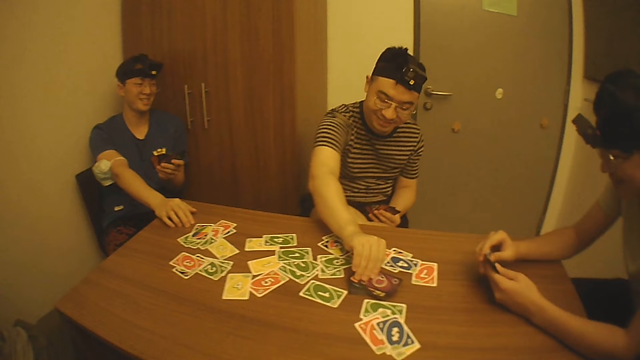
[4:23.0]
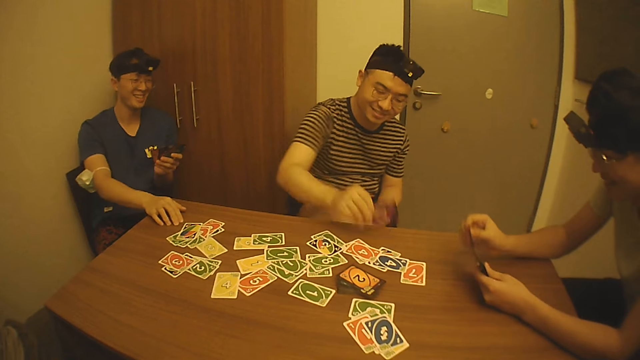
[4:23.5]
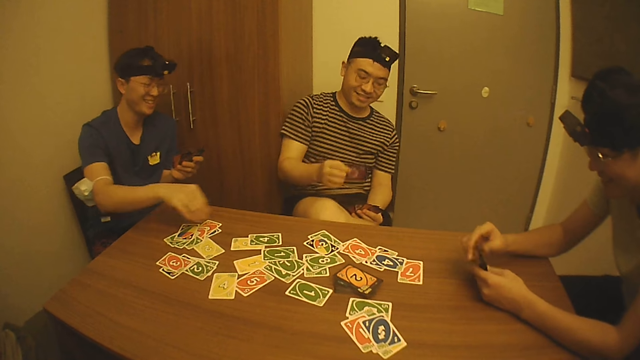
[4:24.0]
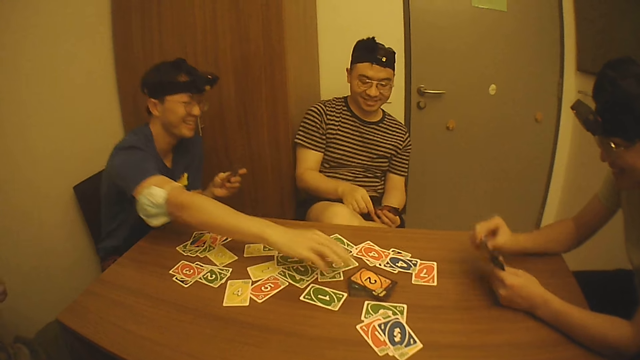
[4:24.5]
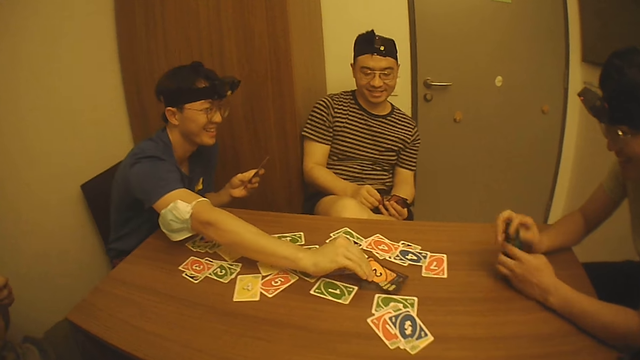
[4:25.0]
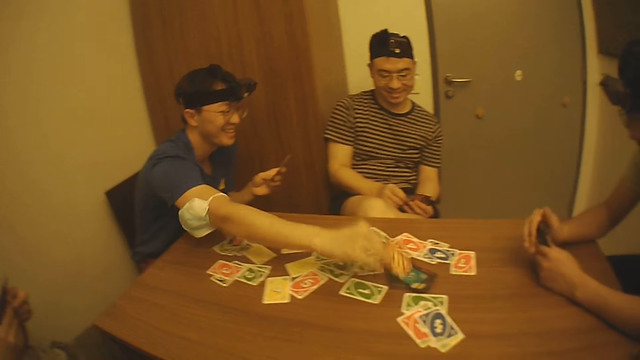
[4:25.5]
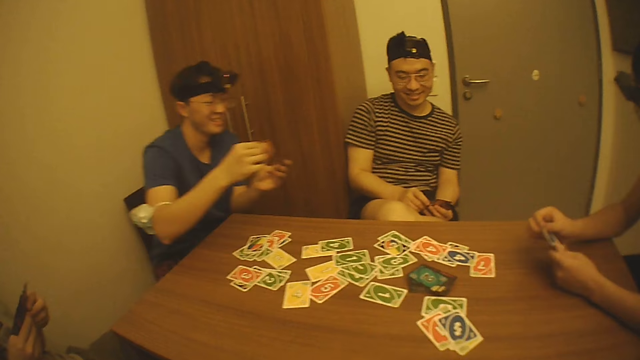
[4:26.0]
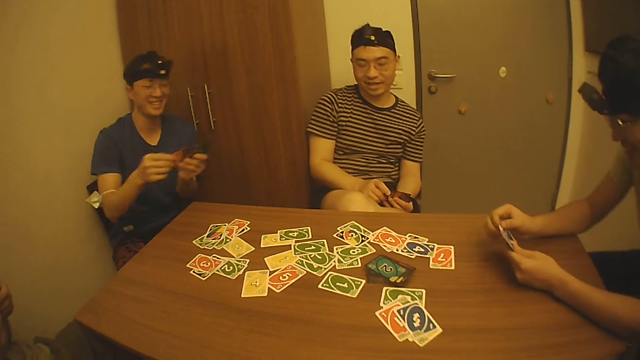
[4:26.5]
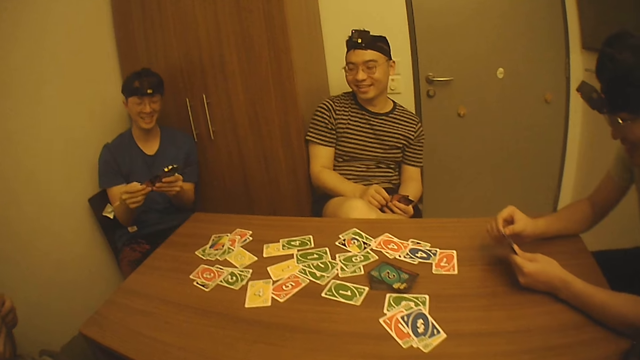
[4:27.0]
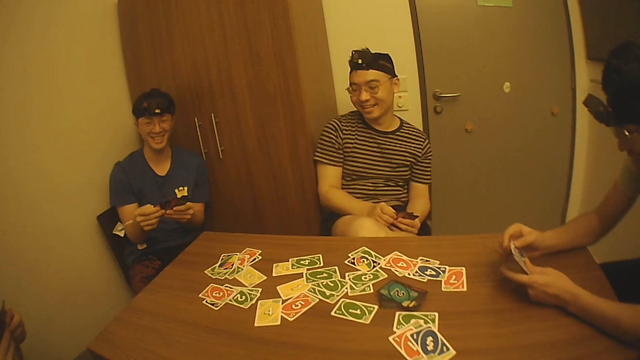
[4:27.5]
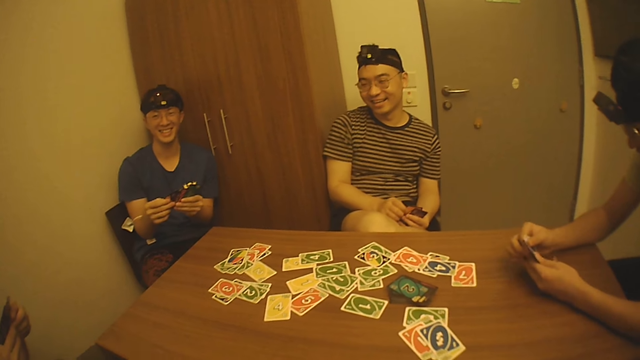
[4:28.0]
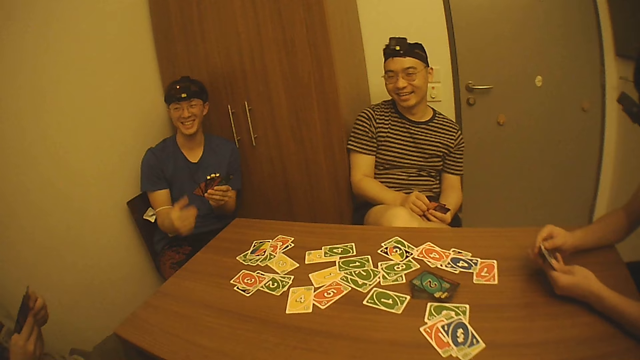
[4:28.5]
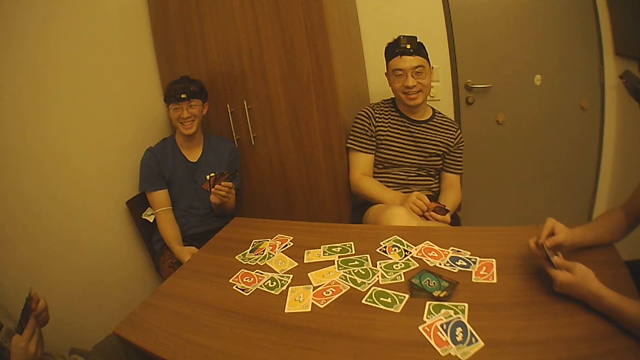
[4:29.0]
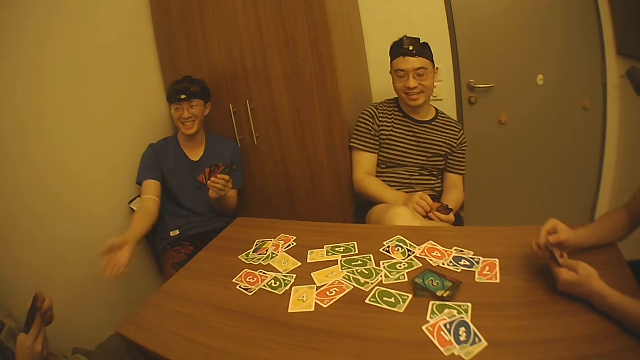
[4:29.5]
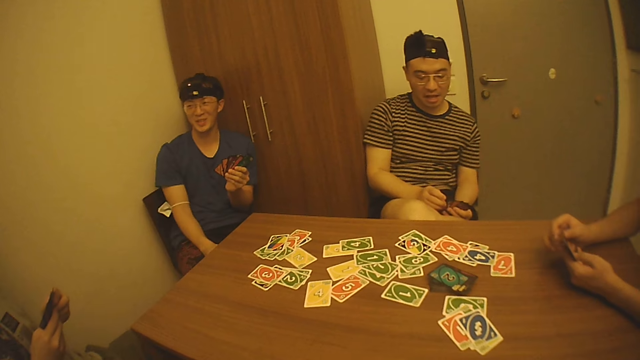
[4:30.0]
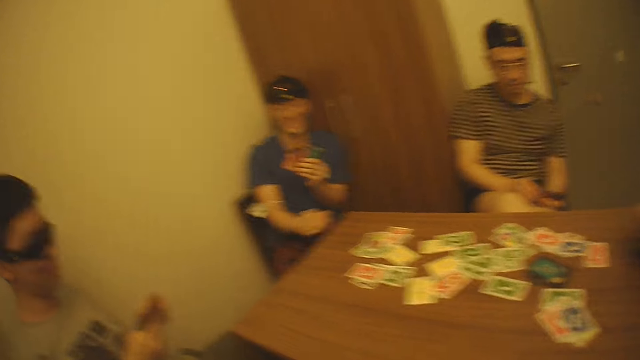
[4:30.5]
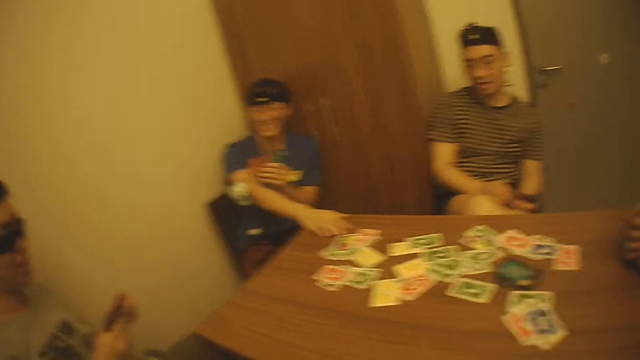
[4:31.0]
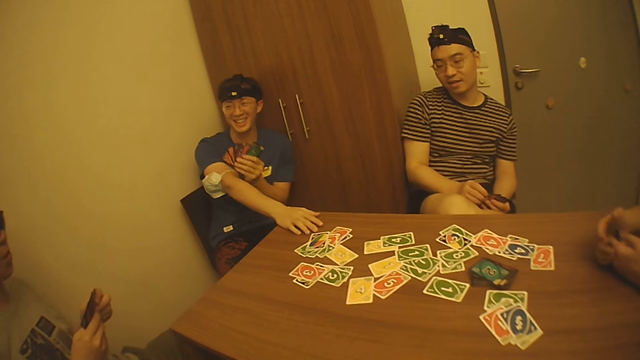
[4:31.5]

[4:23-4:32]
A man arranges the cards in his hands. Another man picks up a card from the pack of cards on the table with his right hand. A third man picks up a card from the pack of cards on the table with his right hand. The first man takes the play card. The third man stretches his hand and interacts with a fourth man.

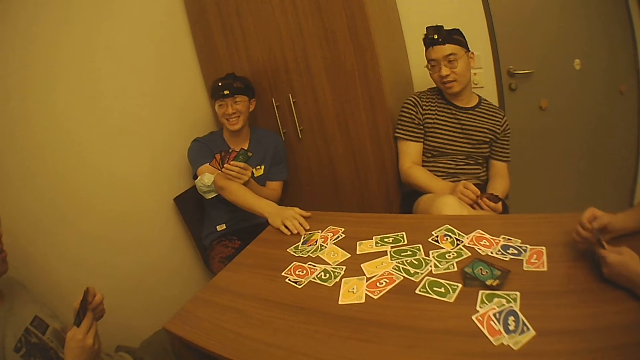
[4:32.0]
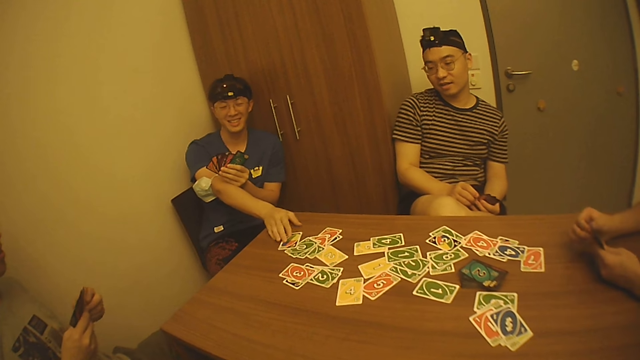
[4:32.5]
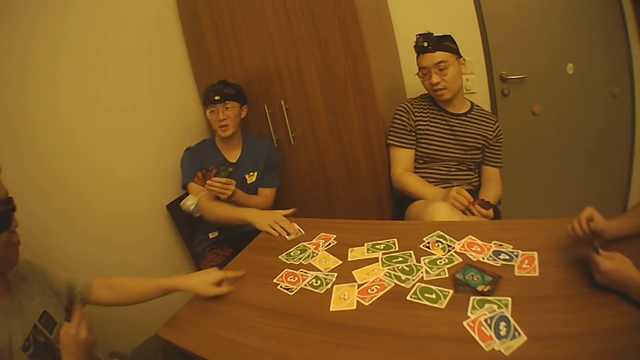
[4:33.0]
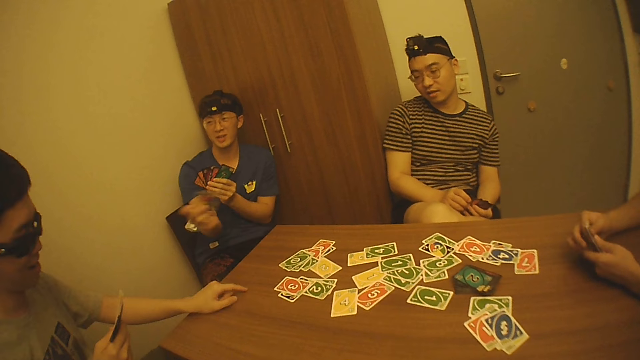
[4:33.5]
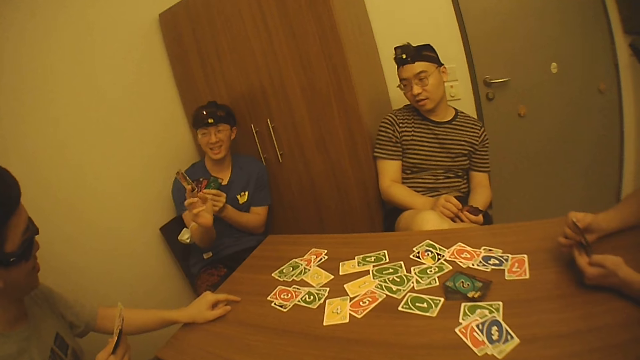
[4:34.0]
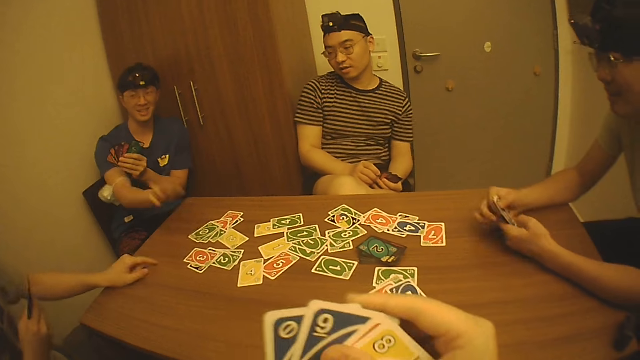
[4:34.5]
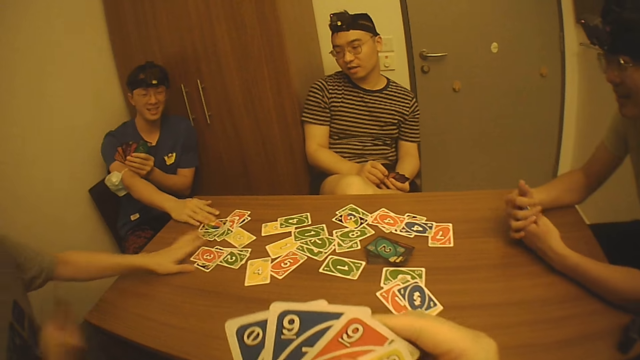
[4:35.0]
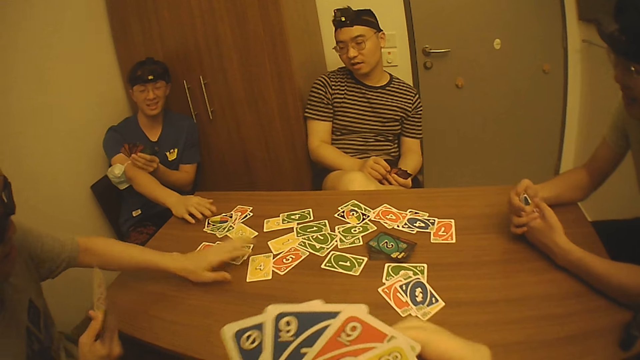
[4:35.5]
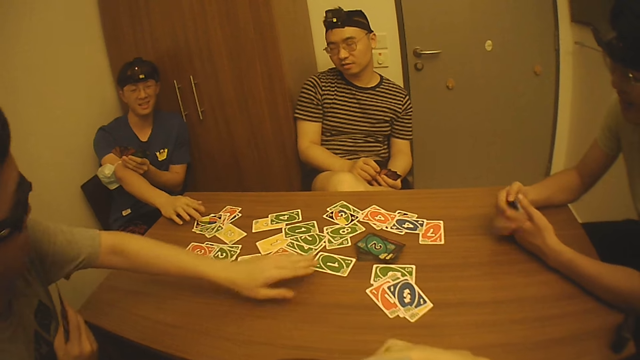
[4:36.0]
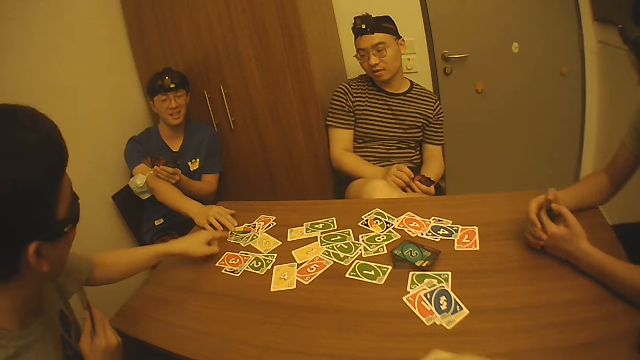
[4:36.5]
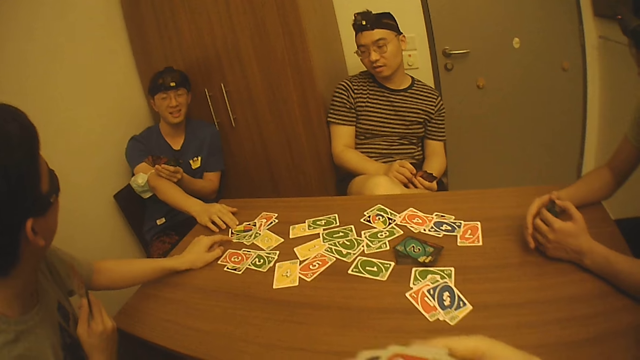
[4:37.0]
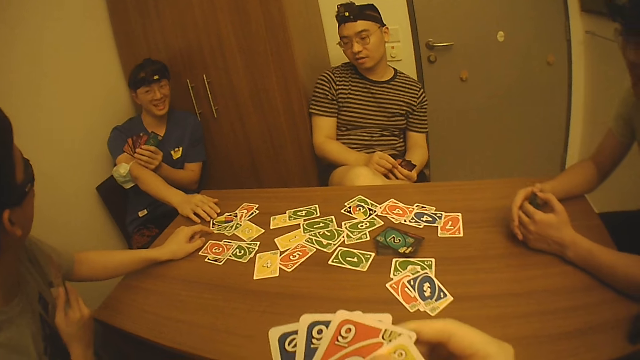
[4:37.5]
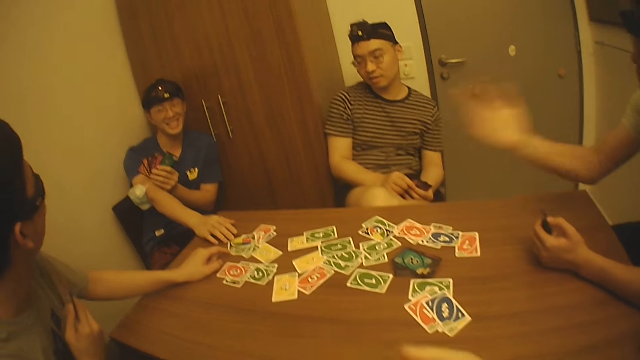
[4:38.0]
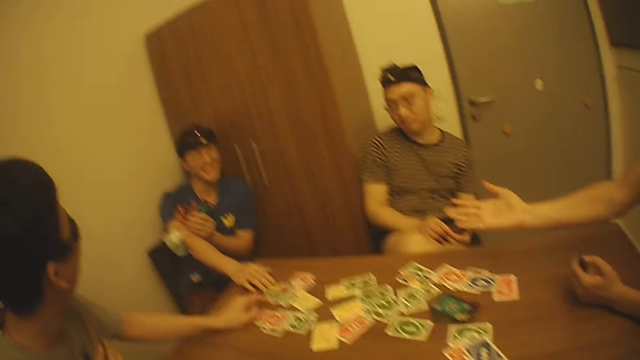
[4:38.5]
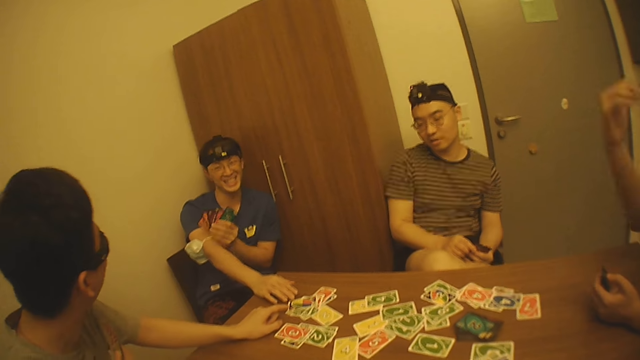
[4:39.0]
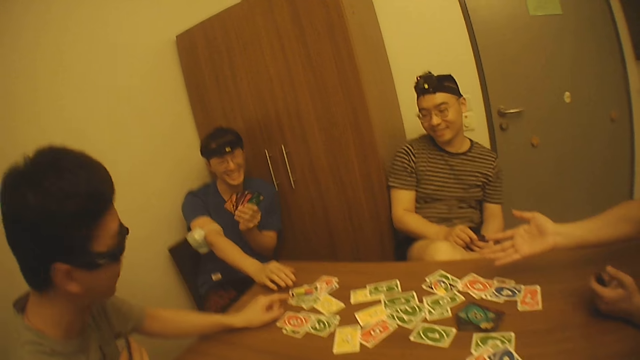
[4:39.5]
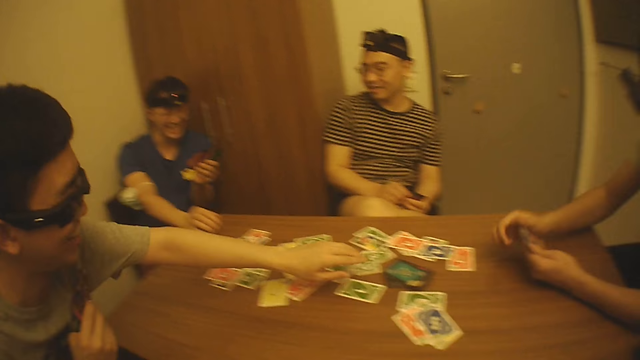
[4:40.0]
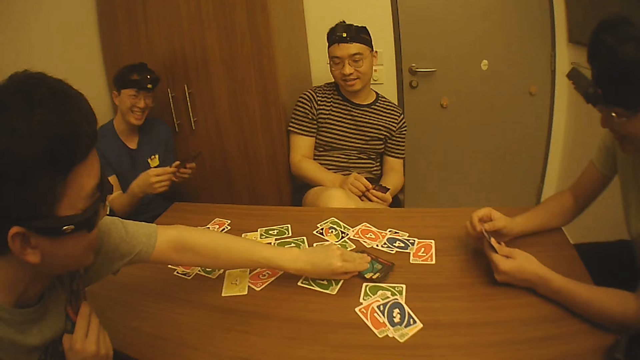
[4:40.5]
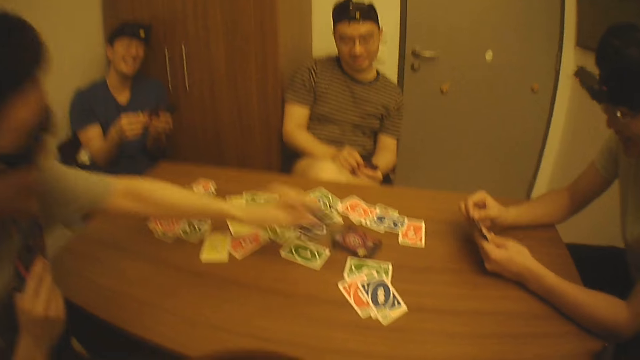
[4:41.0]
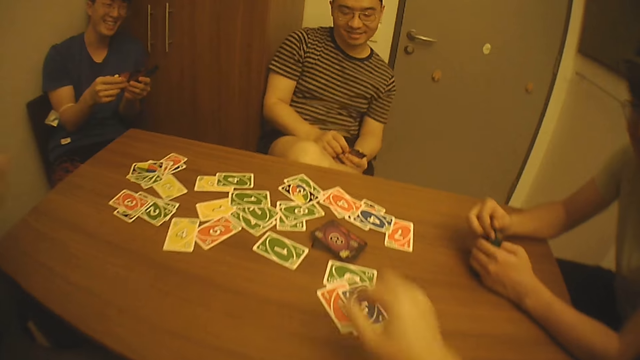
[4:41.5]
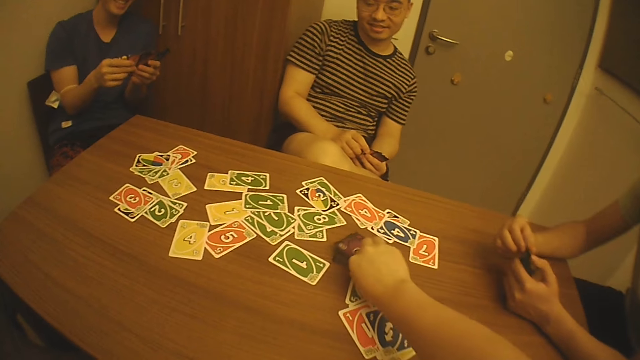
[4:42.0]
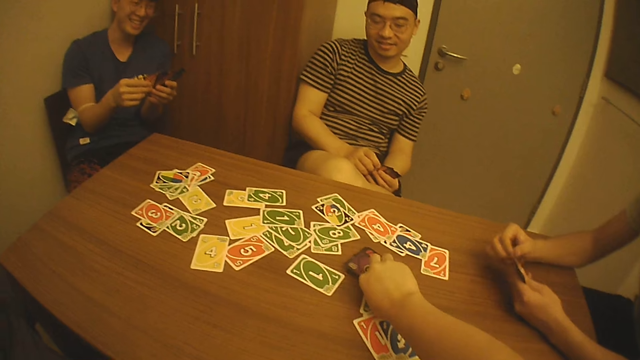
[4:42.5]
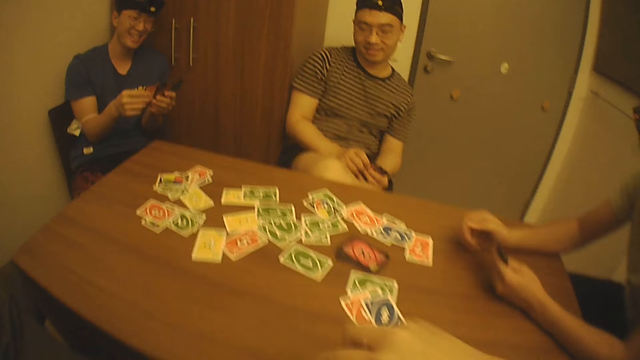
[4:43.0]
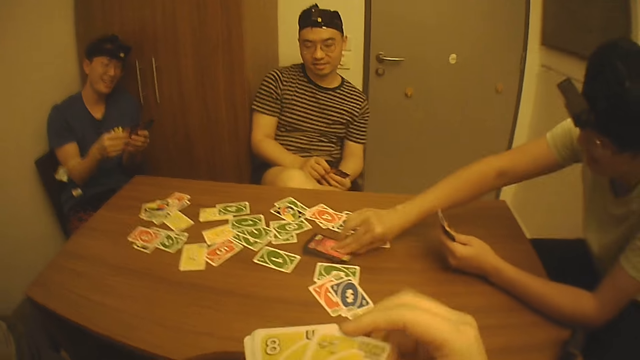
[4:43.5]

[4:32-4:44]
A man picks up the card from the table with his right hand. He drops the card on the table with his right hand. Another man interacts with the first man. The second man touches the play card. A third man interacts with the first man, the second man, a fourth man and the camera wearer. The third man stretches his hand and moves his hand. The second man picks up a card from the pack of cards on the table with his left hand. The first man arranges the cards in his hands. The camera wearer picks up a card from the pack of cards on the table with his right hand.
